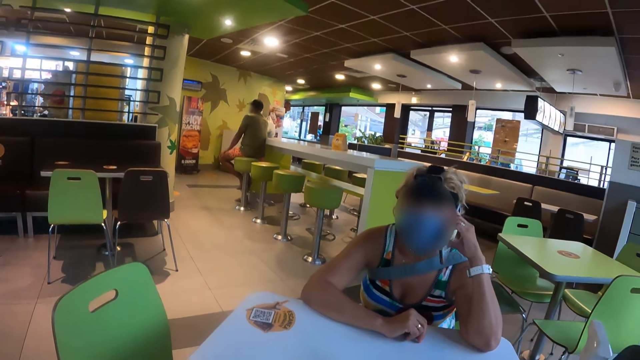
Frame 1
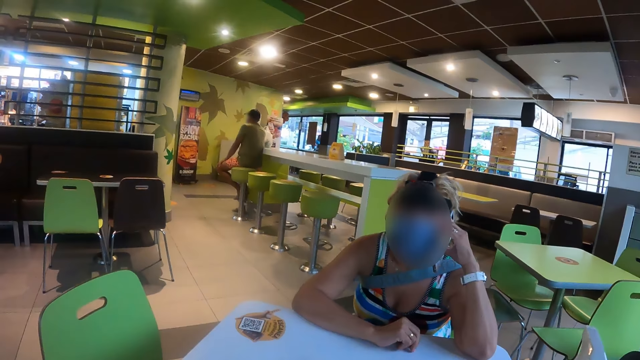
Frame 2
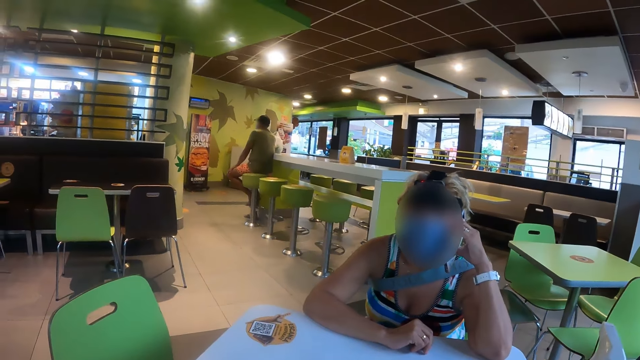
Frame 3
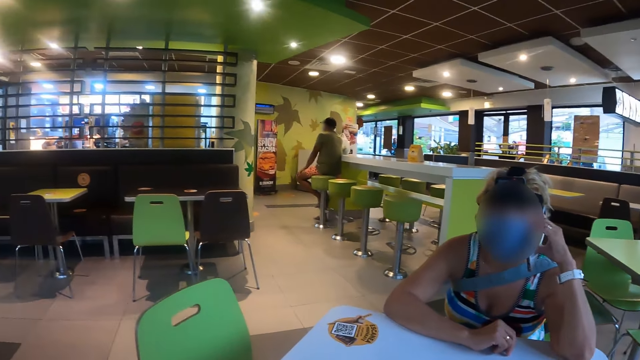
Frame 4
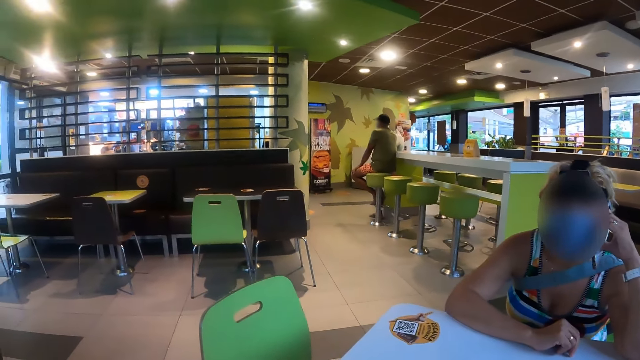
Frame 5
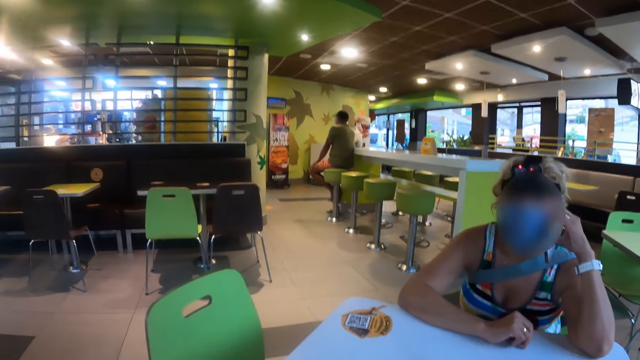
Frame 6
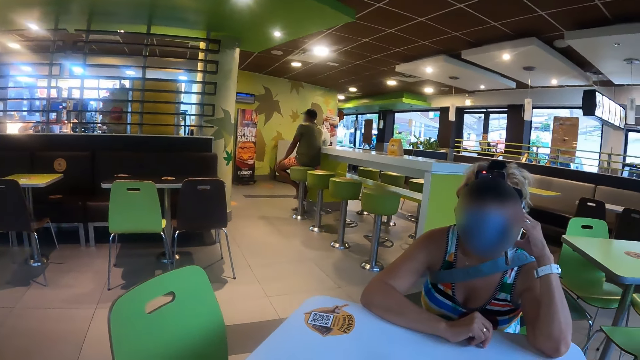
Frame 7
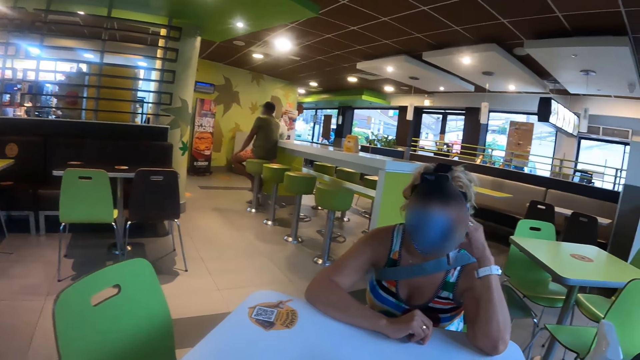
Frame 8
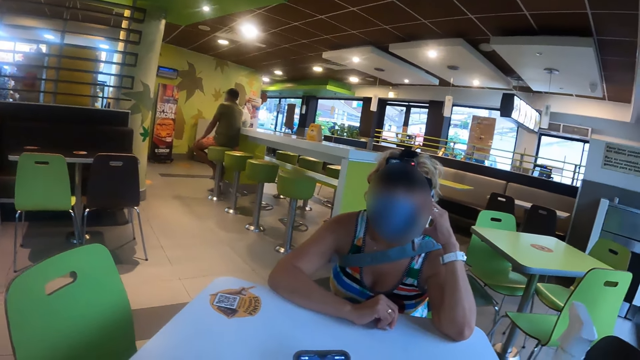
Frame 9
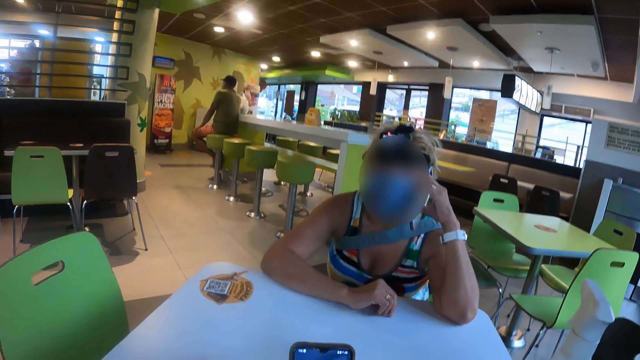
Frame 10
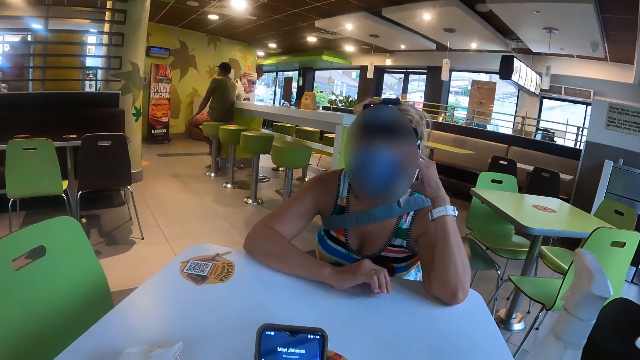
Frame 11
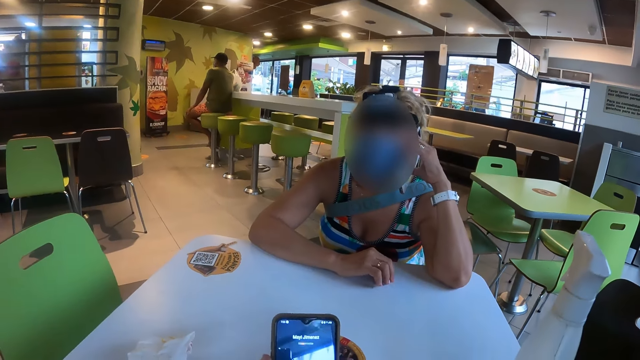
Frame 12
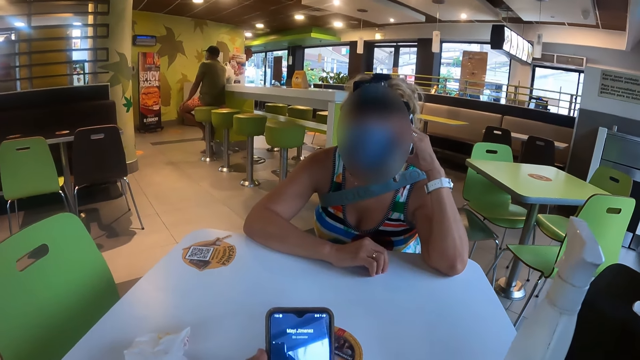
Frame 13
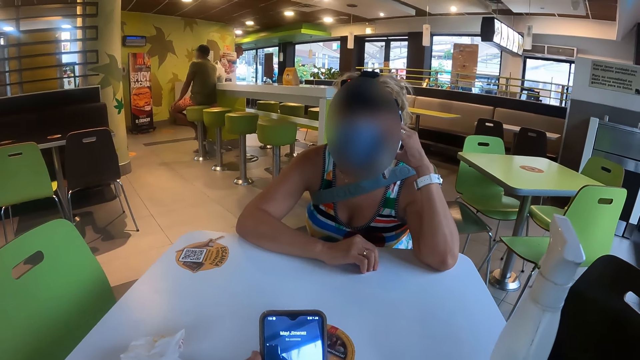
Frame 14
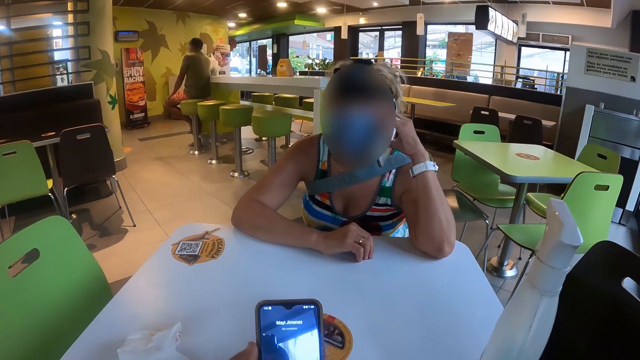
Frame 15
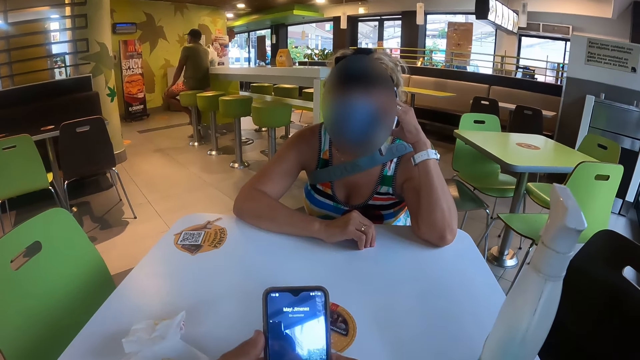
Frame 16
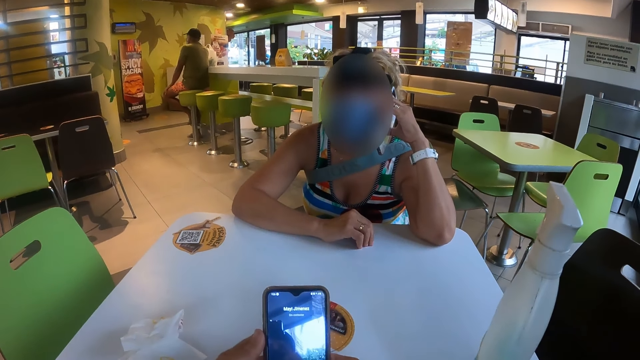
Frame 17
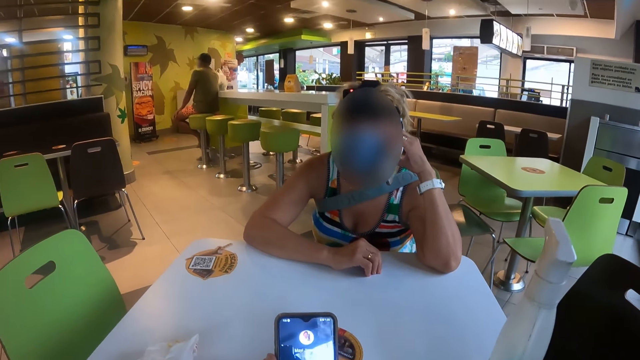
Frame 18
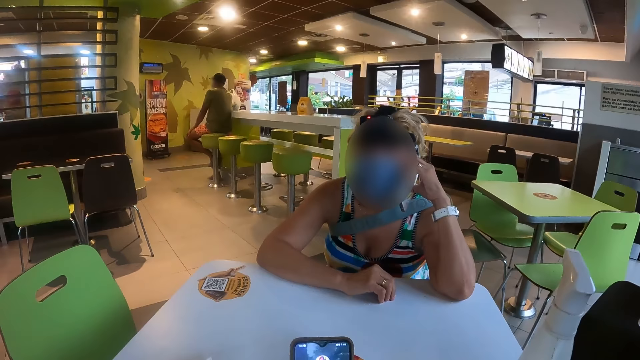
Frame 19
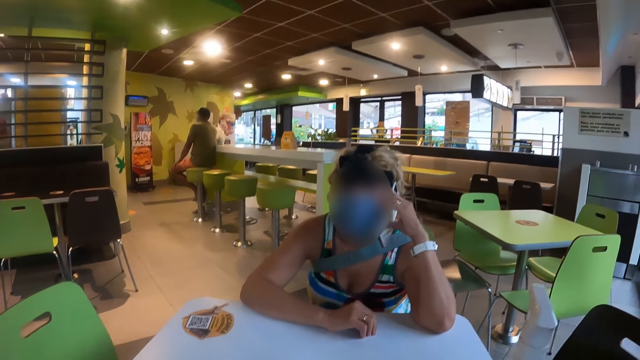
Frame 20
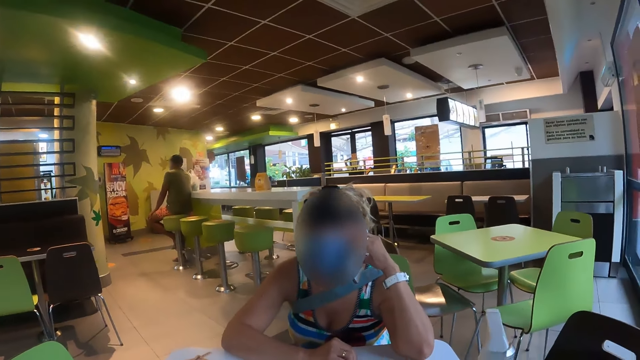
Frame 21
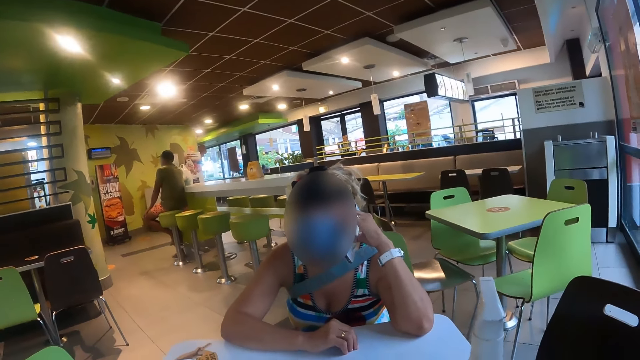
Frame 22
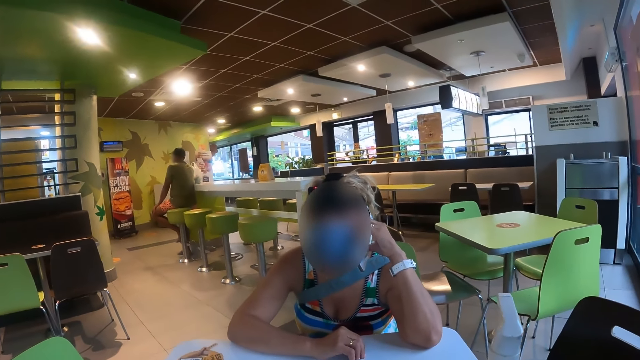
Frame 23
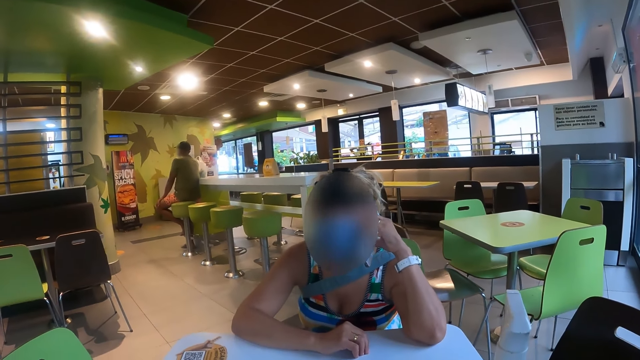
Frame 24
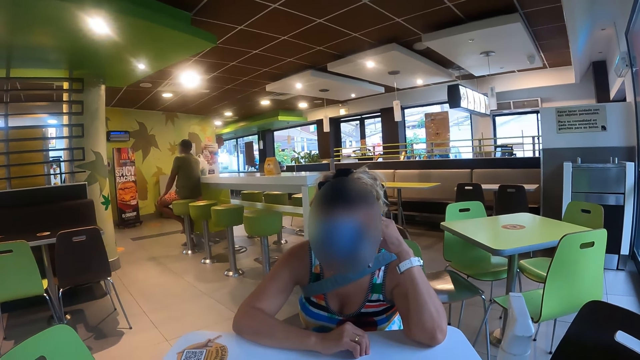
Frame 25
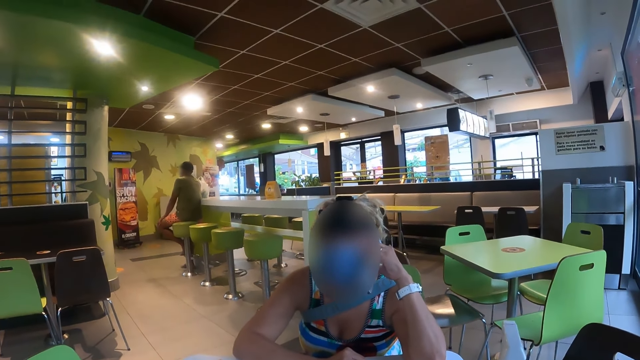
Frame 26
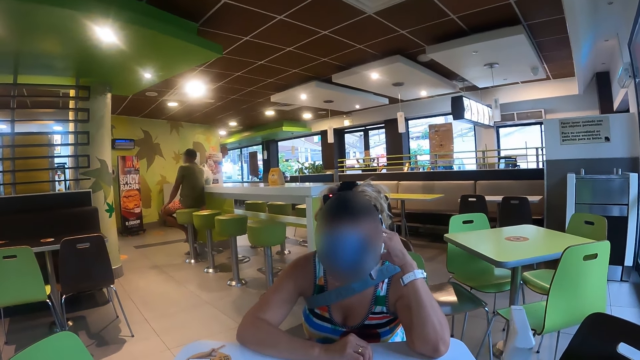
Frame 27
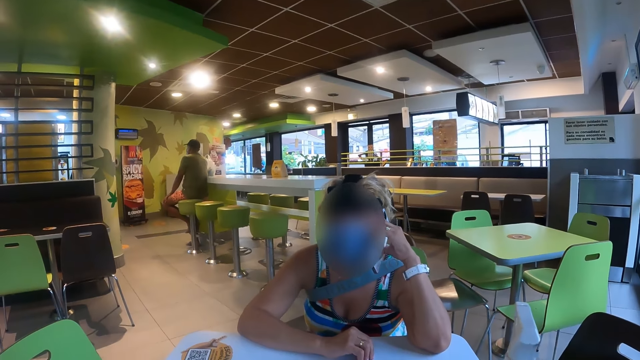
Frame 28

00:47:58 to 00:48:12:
The camera wearer looks around in the restaurant. They operate the phone. They look around in the restaurant.

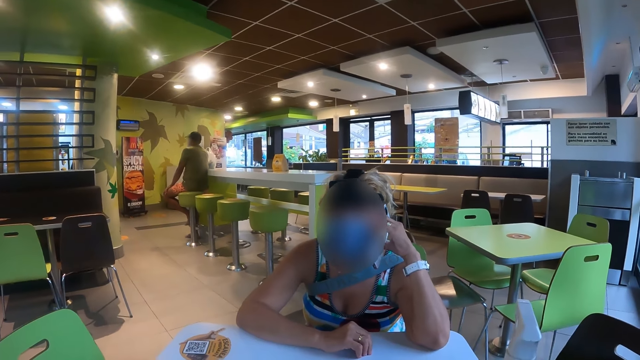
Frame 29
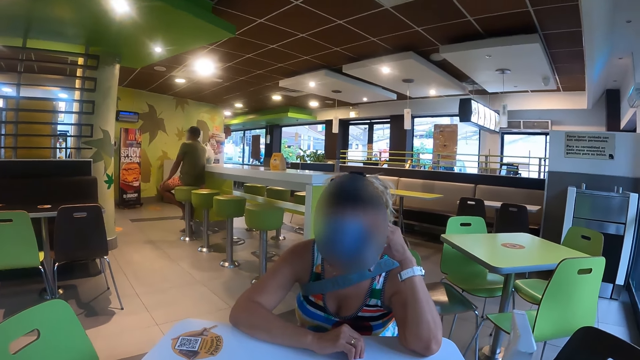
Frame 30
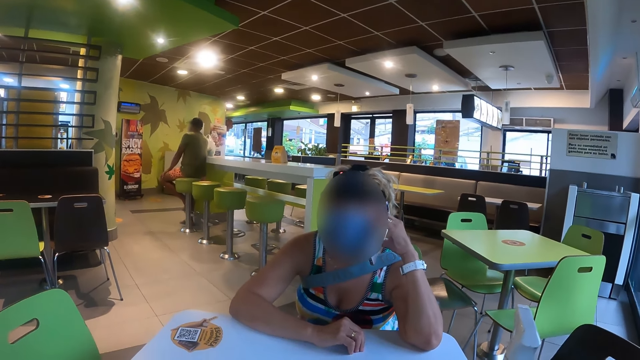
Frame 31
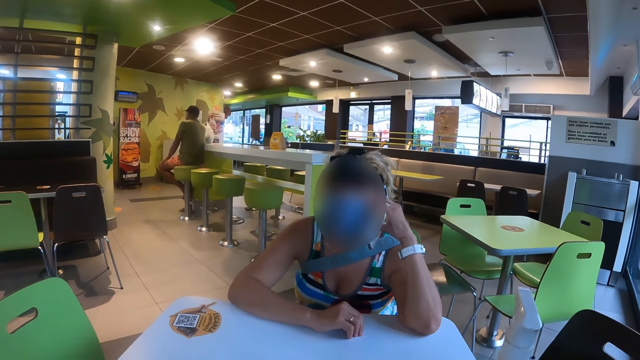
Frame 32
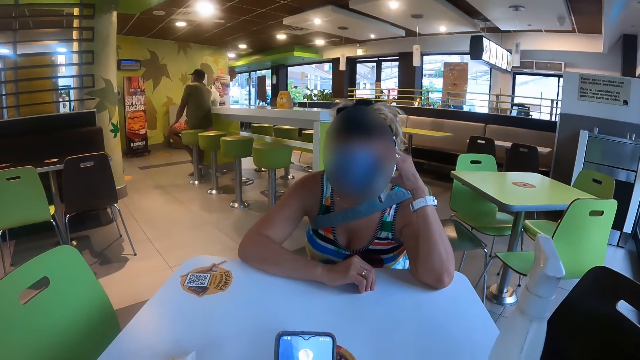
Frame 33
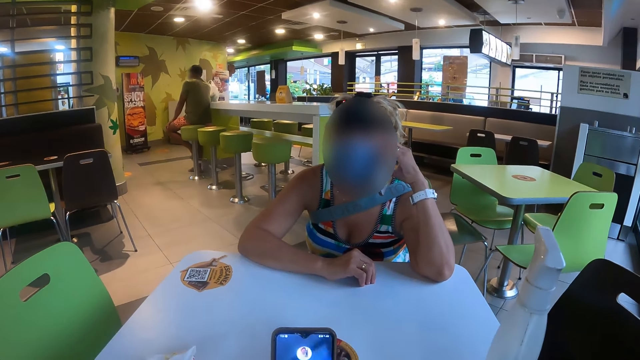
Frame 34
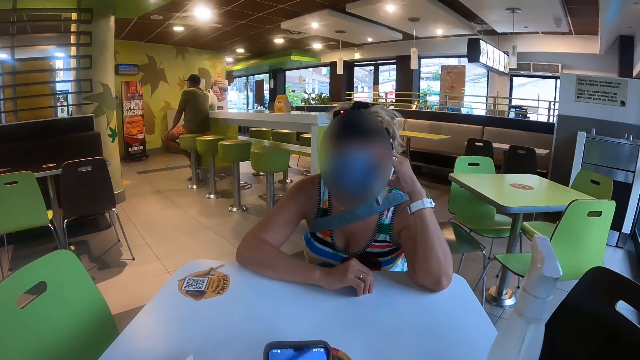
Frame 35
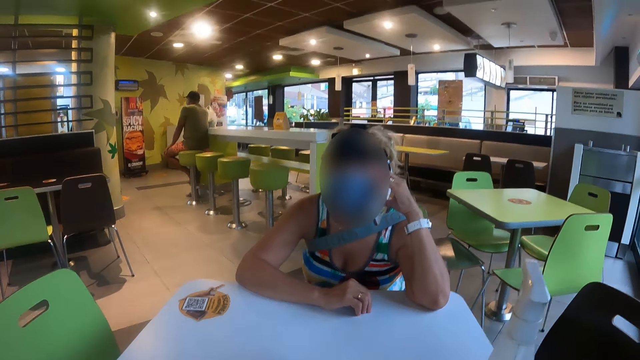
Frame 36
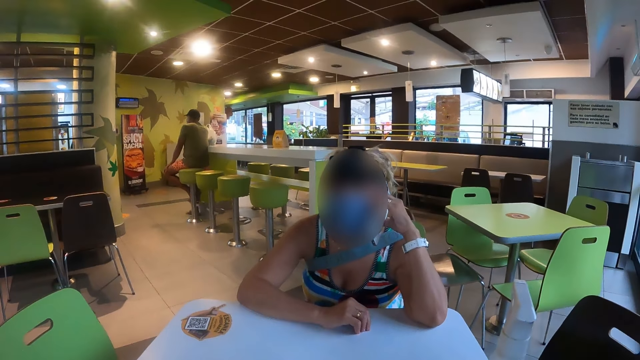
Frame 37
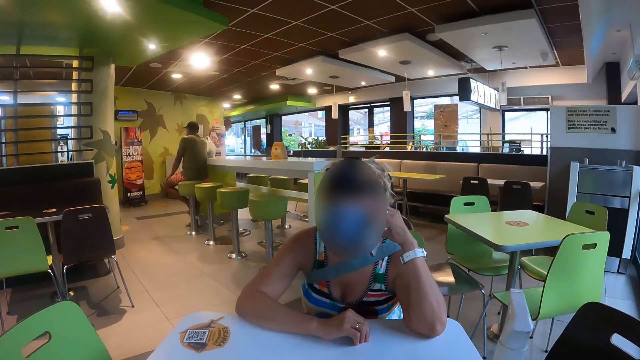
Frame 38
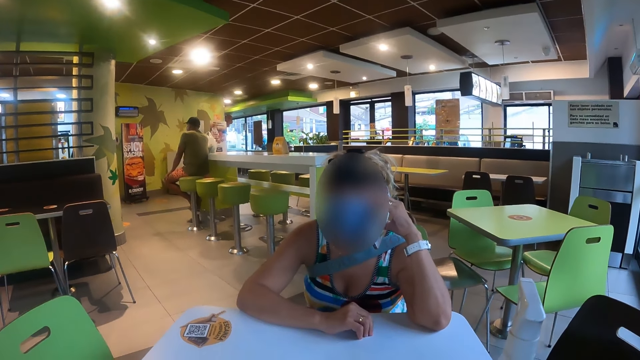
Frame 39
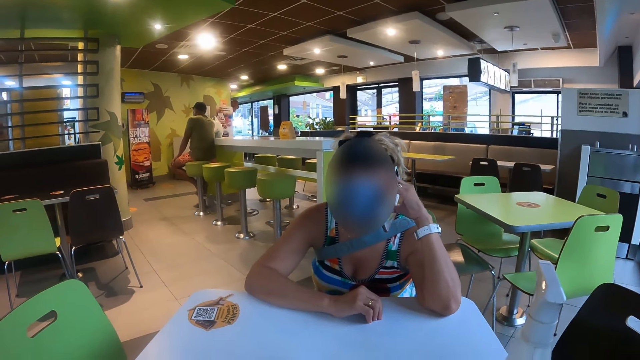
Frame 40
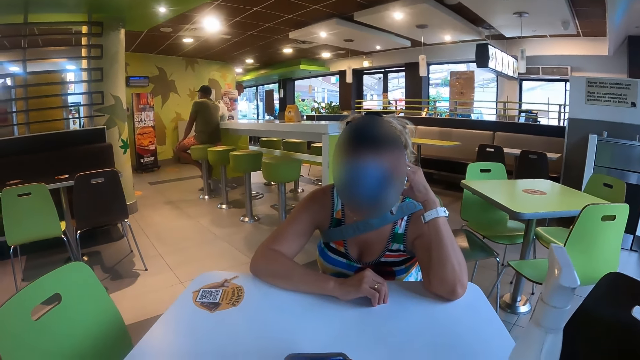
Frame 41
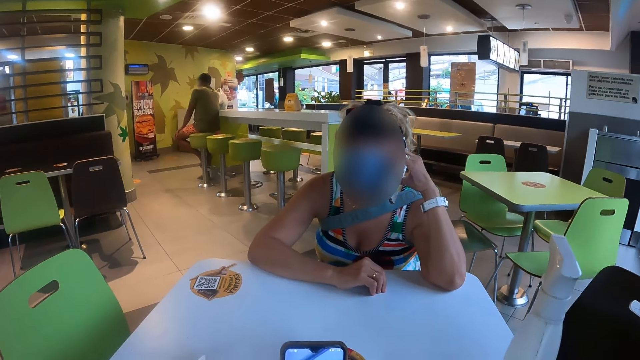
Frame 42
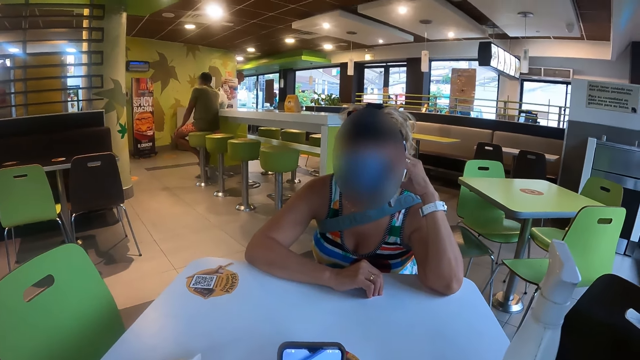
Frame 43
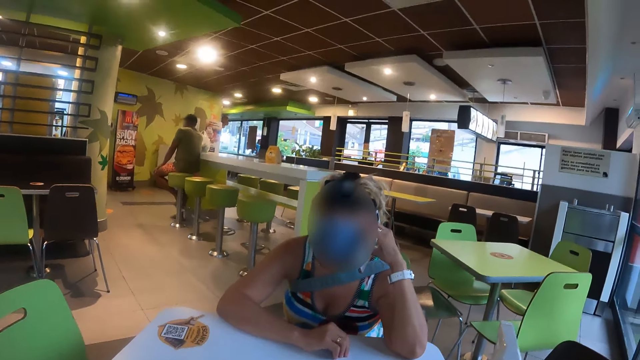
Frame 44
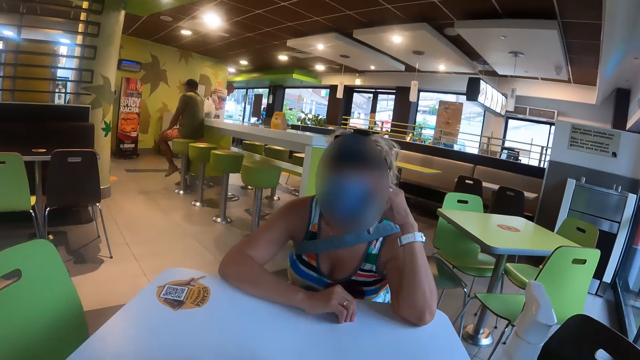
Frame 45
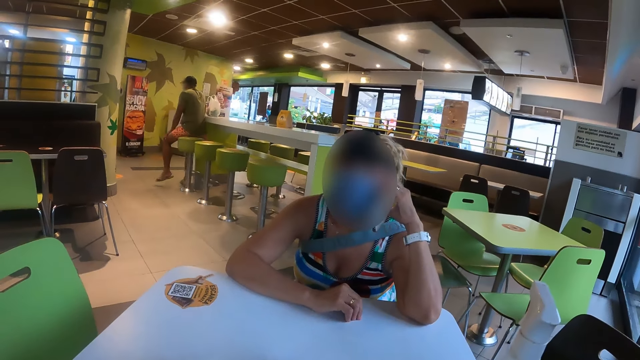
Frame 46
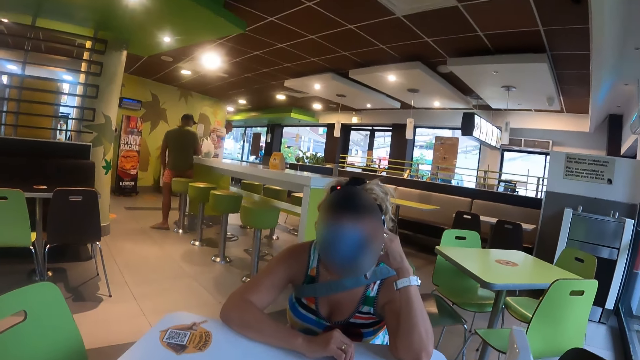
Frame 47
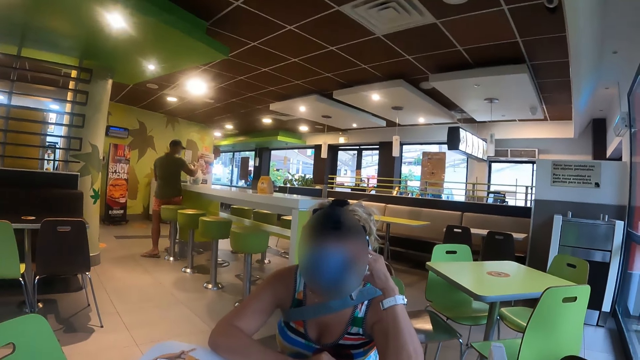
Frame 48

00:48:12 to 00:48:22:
The camera wearer operates the phone. They look around in the restaurant.
